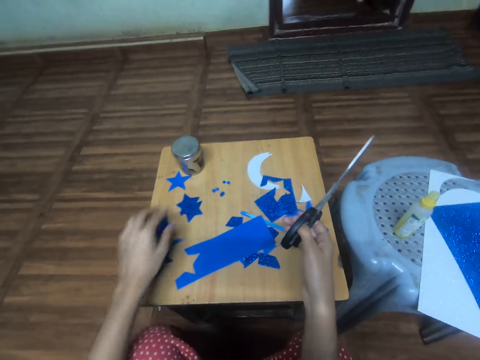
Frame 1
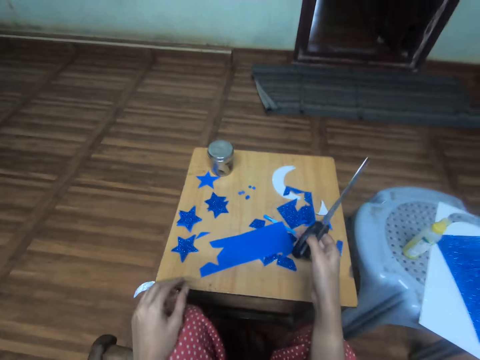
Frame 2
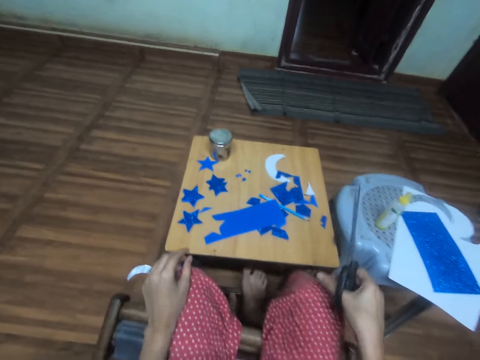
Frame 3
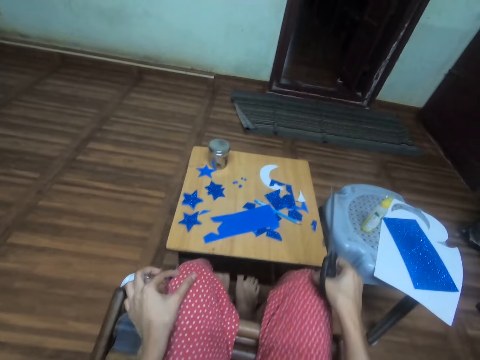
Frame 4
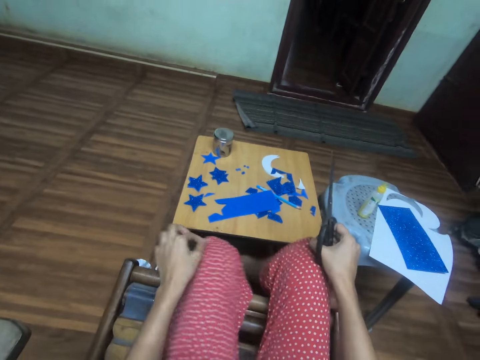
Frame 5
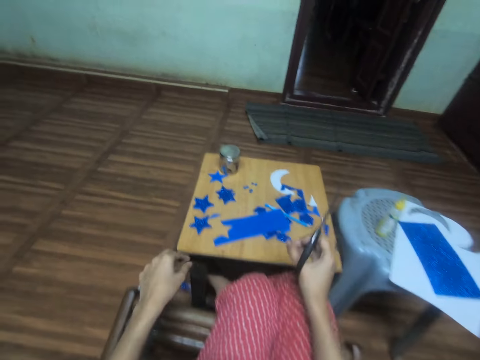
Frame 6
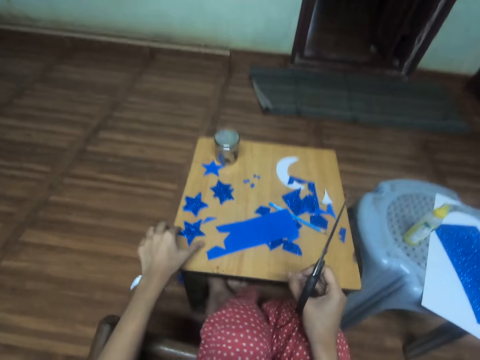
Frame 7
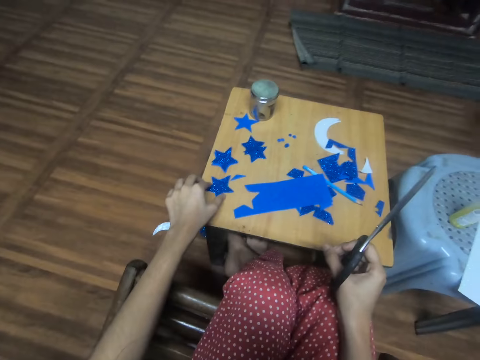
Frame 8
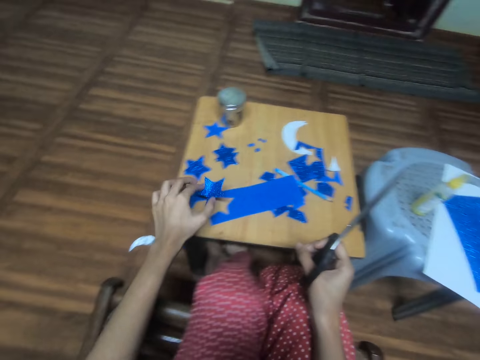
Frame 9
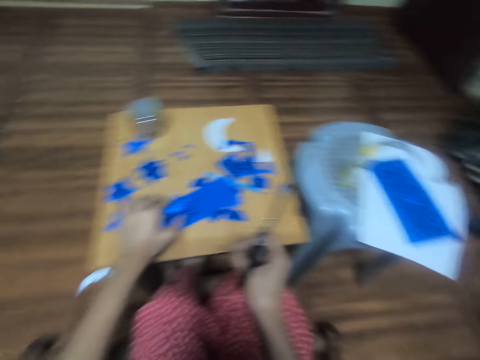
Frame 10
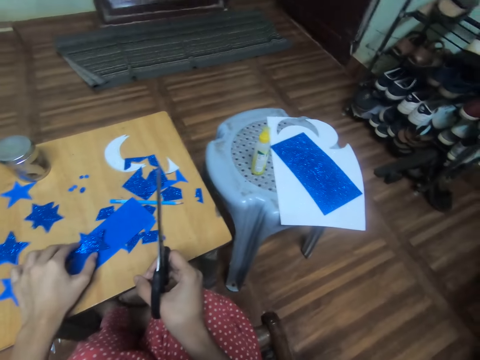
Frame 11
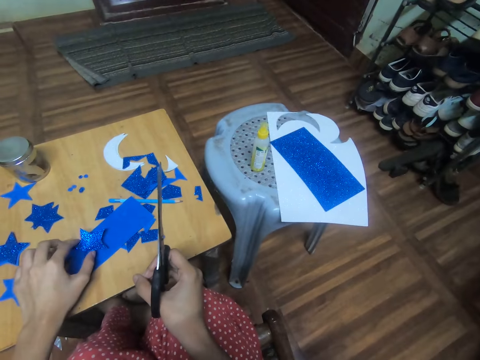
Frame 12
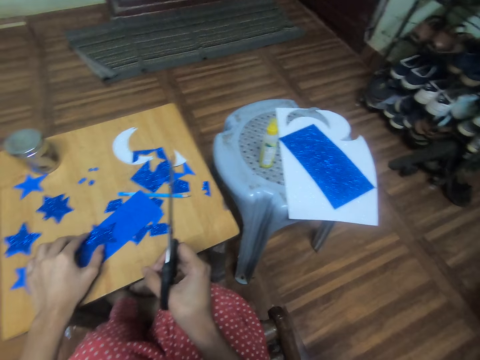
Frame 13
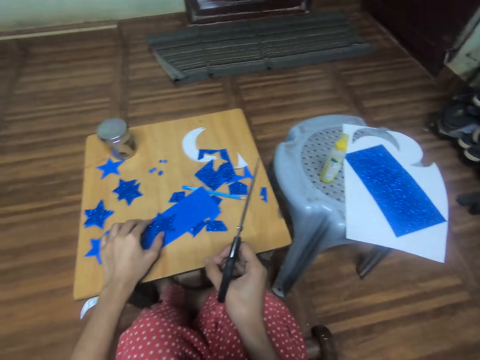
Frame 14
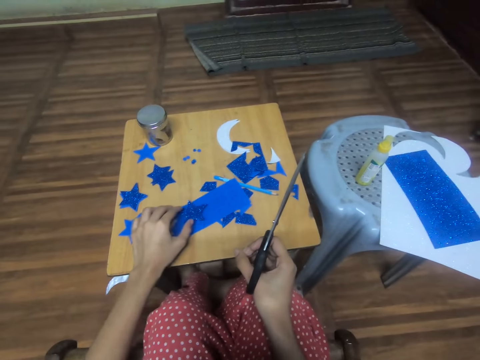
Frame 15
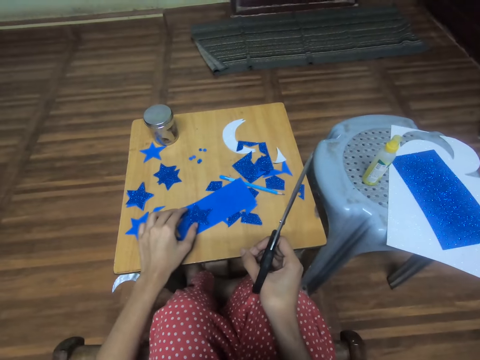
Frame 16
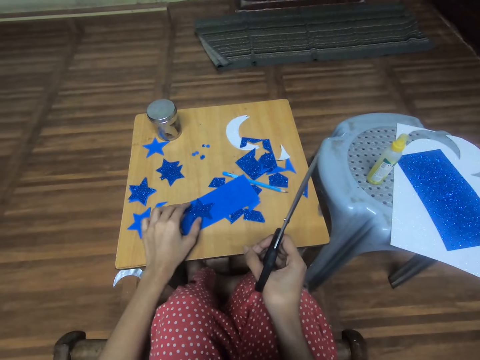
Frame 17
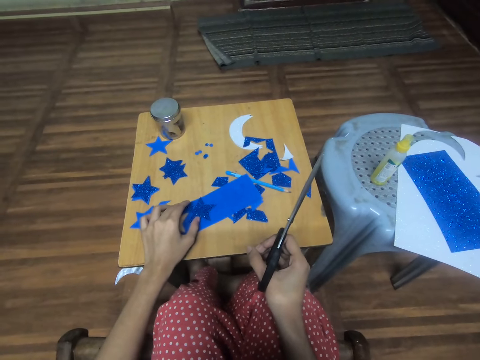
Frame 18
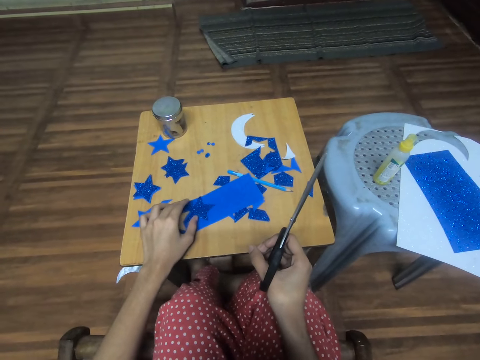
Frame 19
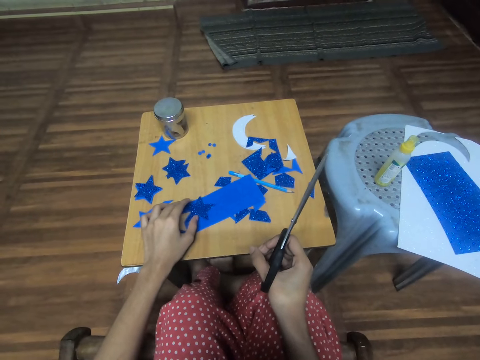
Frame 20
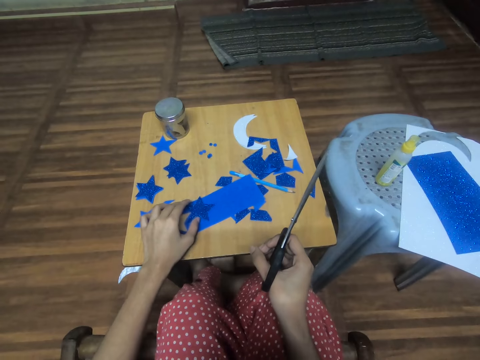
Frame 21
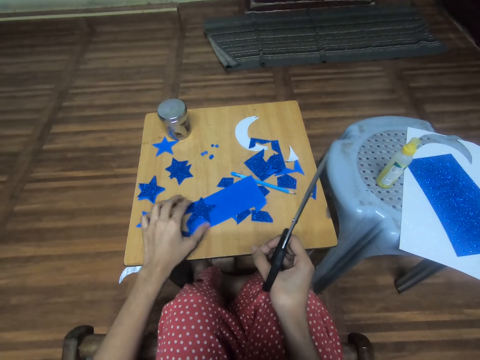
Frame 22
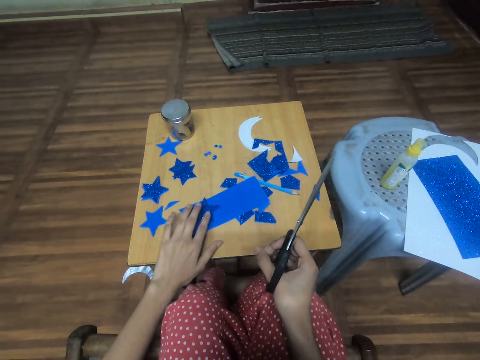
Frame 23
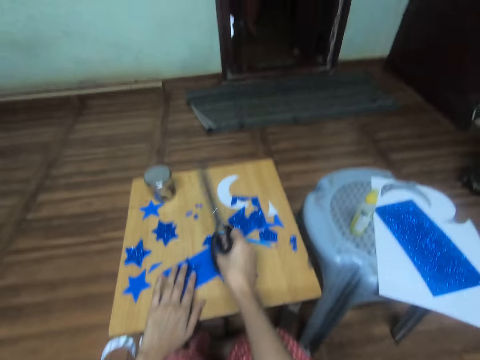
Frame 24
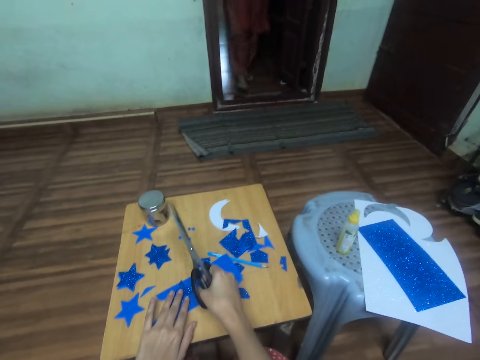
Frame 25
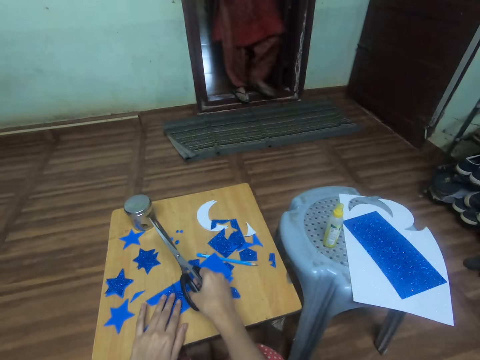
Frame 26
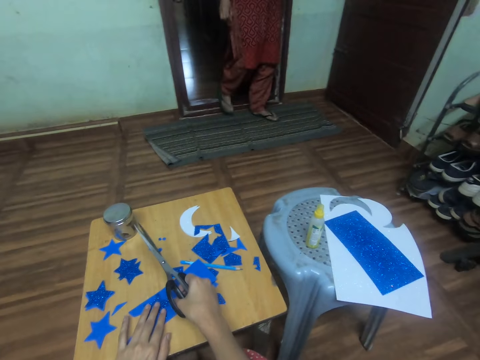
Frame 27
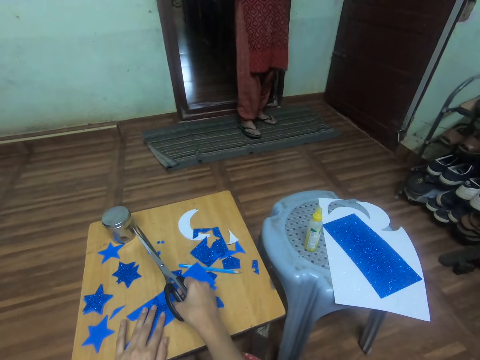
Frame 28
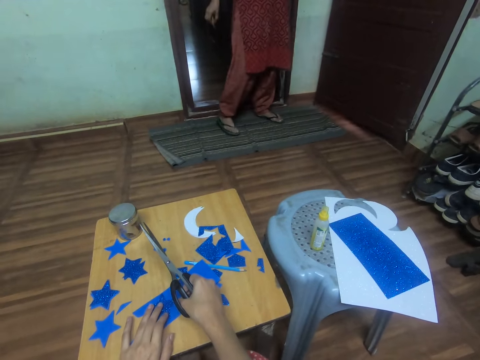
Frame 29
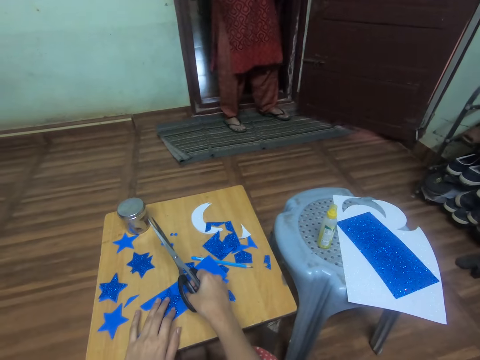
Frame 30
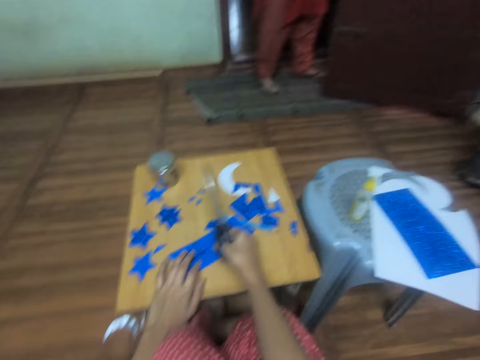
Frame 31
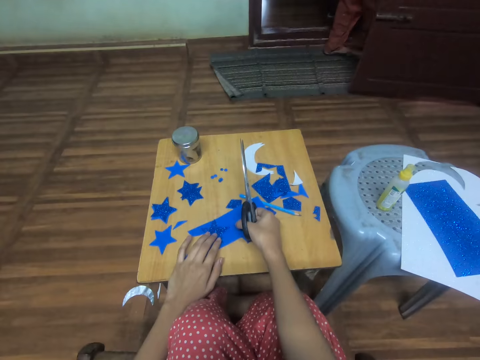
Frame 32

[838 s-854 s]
The camera wearer holds the star shaped manila. She fidgets on the chair and adjusts her trousers. She fixes the star shaped design on the manila paper. She picks up a star-cutout from the table. She places the star-cutout on the card stock. The woman enters the room. The camera wearer adjusts the star-cutout on the card stock. She looks at the woman. The woman opens a door.

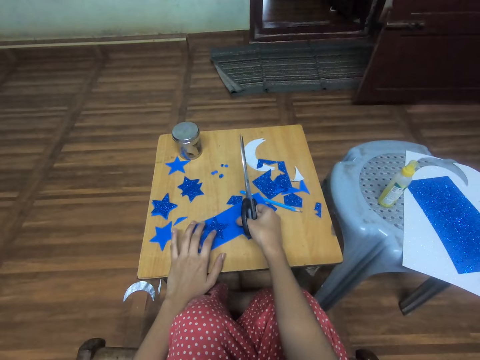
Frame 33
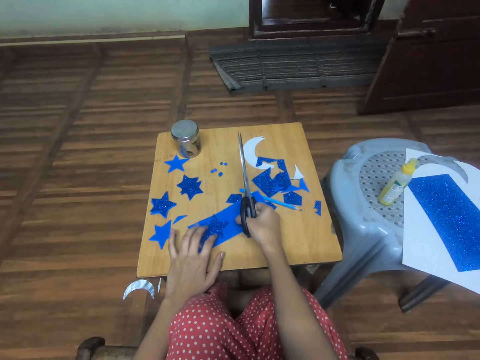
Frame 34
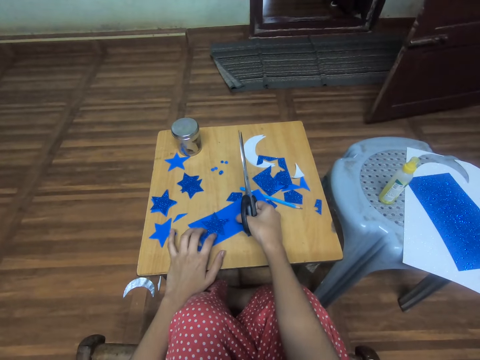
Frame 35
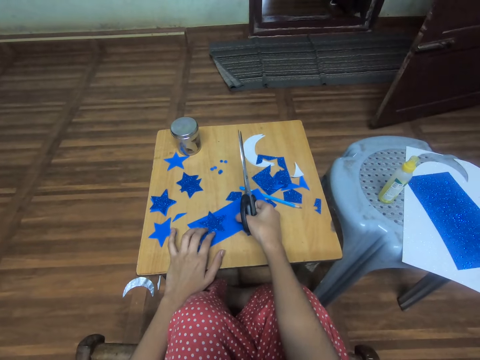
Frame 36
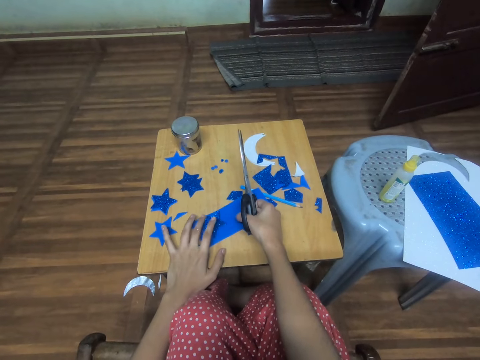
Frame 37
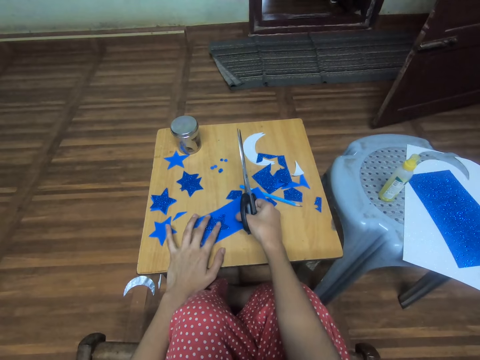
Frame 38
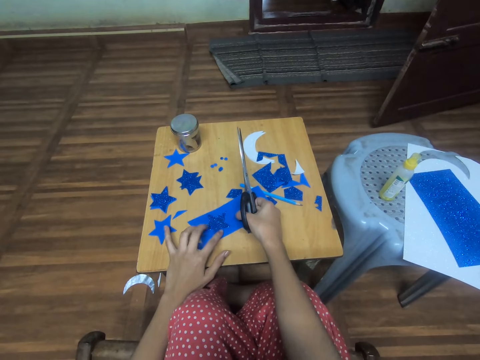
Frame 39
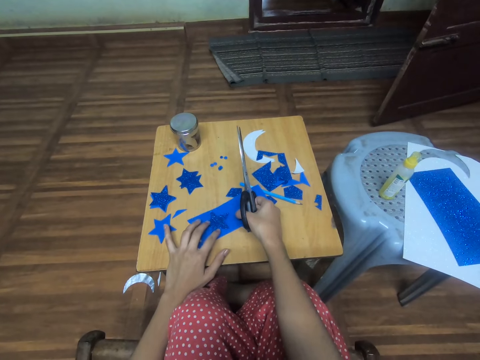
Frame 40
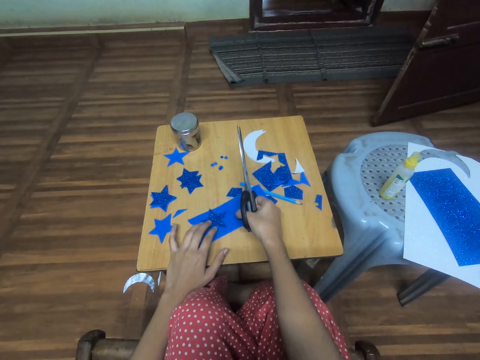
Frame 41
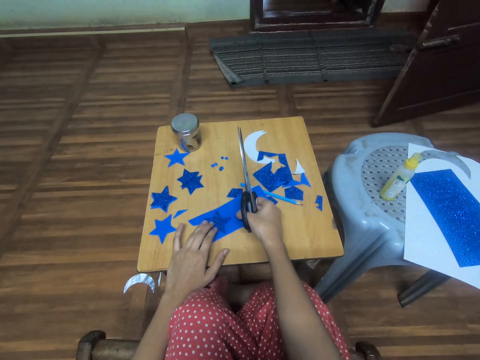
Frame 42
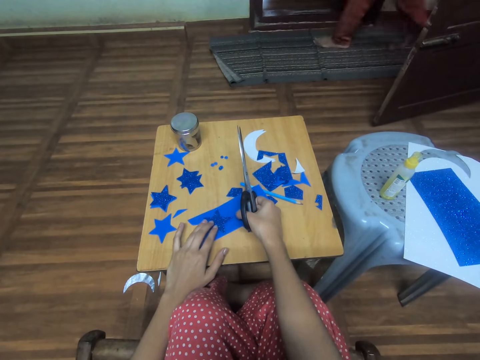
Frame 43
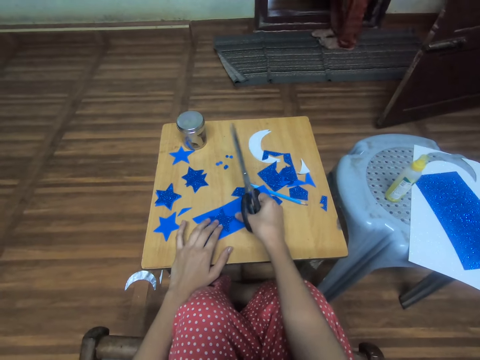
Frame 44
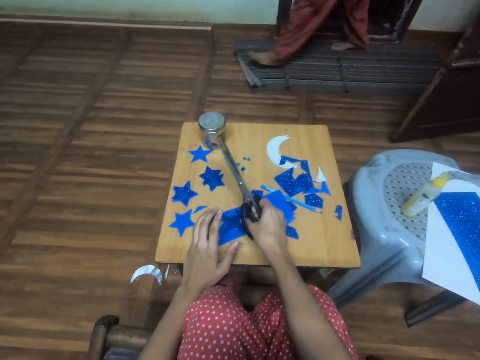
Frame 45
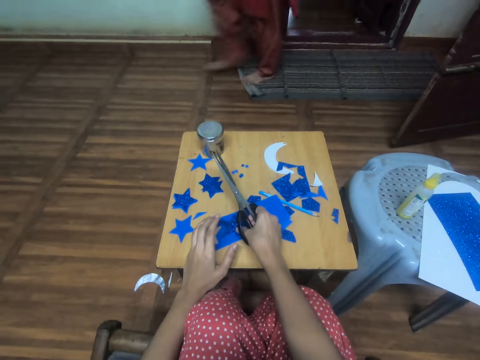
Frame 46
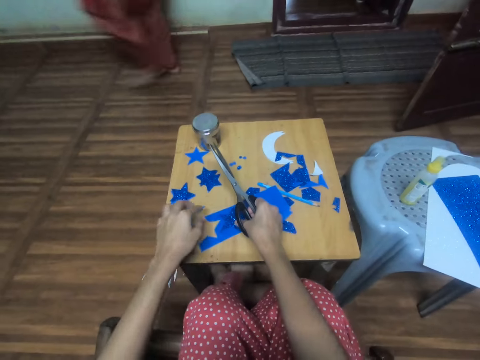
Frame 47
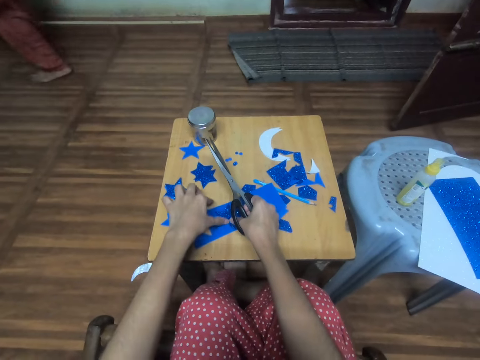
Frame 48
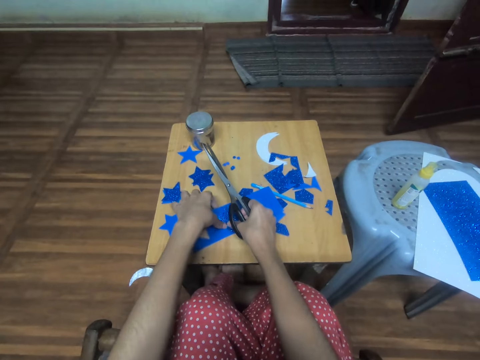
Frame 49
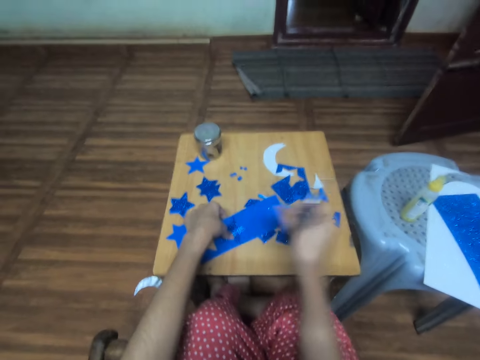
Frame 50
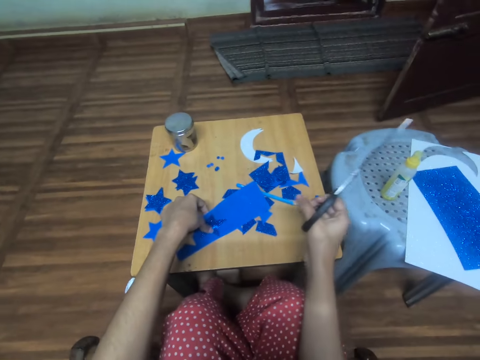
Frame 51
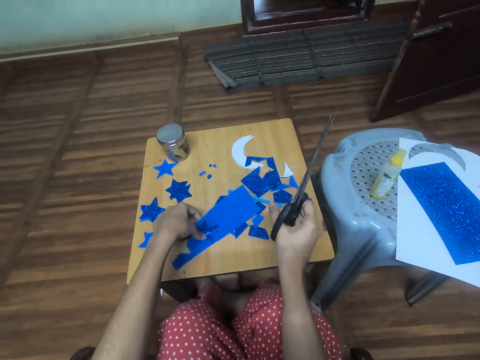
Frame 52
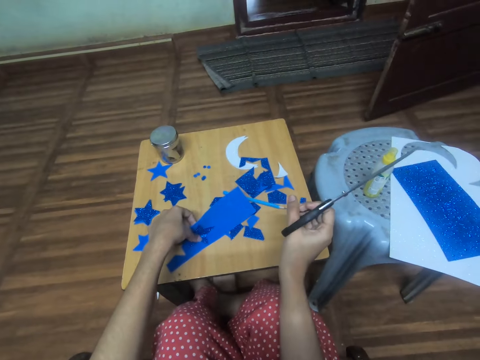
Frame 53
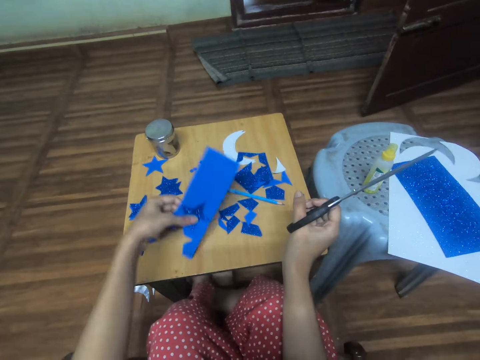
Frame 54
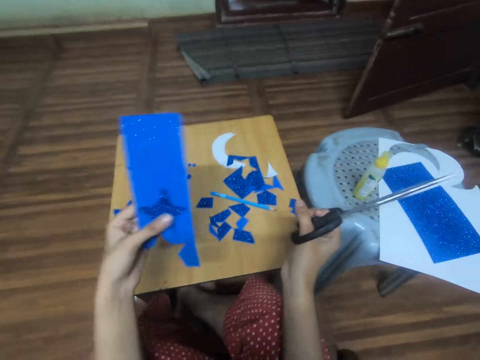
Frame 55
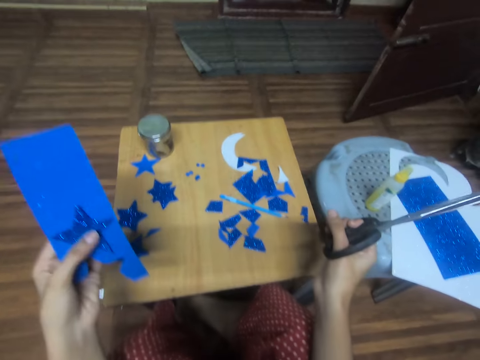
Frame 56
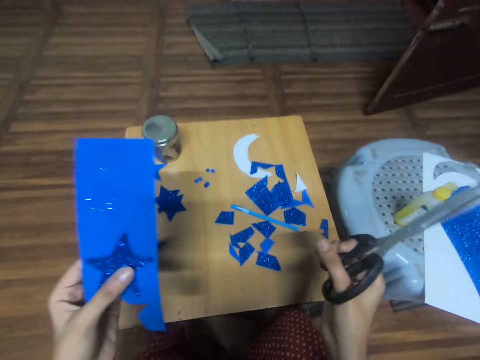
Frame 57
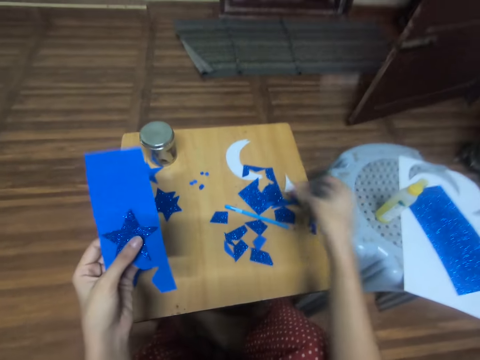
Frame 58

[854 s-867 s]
The camera wearer moves the star shaped manila. The woman walks out of the room and re-enters the room. The camera wearer walks in the room. The woman walks through the room. The camera wearer picks up the star-cutout and the card stock or manila paper placed on the table. They look at the manila paper.
